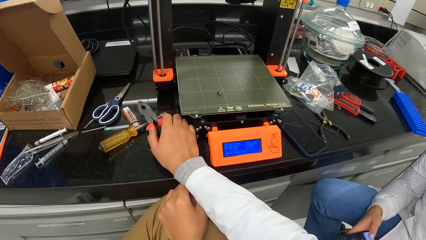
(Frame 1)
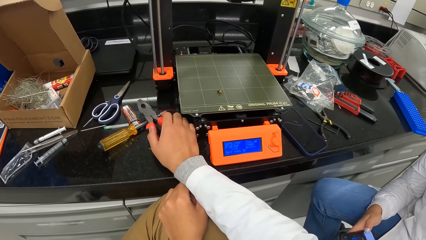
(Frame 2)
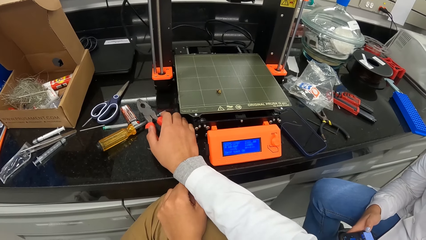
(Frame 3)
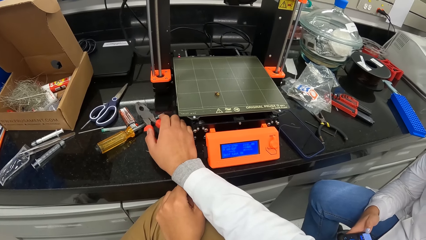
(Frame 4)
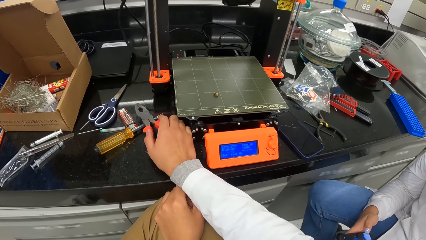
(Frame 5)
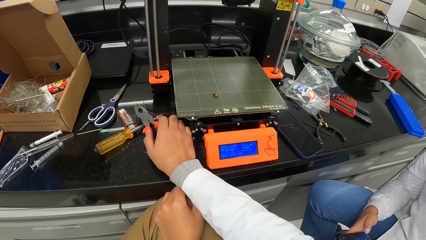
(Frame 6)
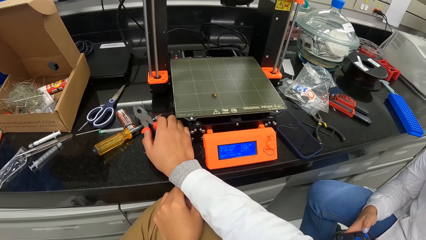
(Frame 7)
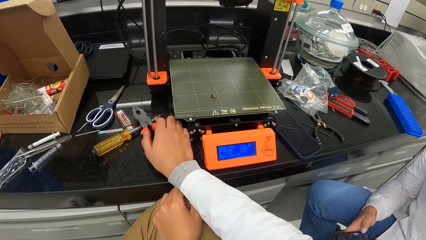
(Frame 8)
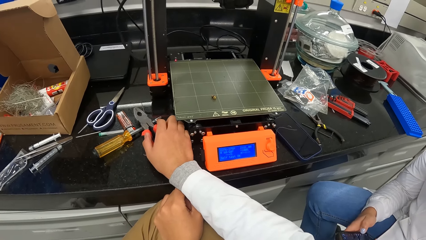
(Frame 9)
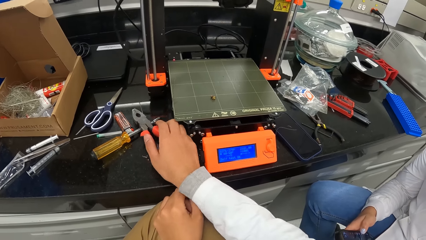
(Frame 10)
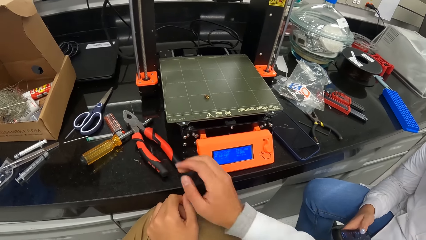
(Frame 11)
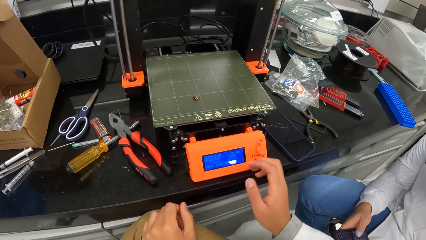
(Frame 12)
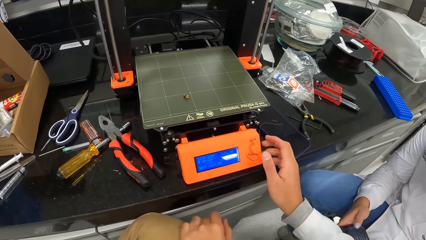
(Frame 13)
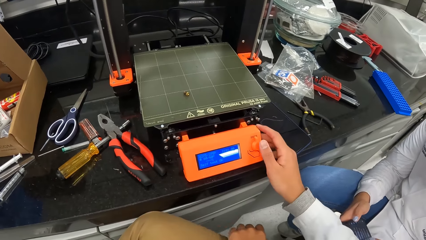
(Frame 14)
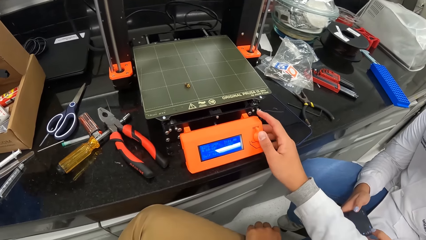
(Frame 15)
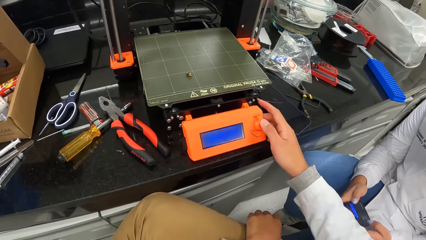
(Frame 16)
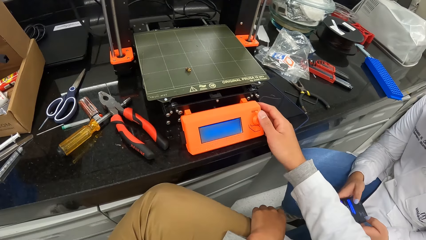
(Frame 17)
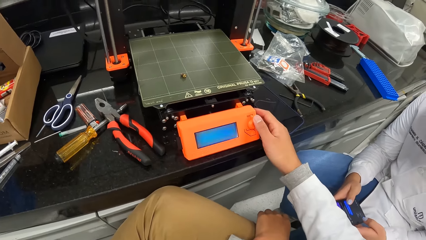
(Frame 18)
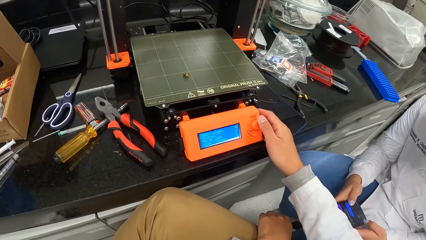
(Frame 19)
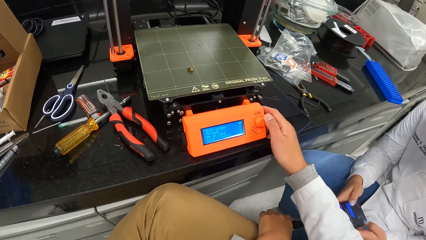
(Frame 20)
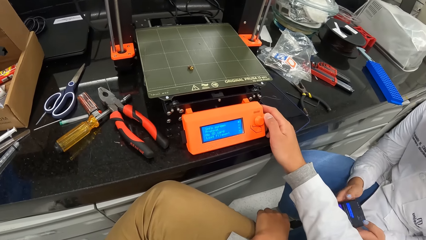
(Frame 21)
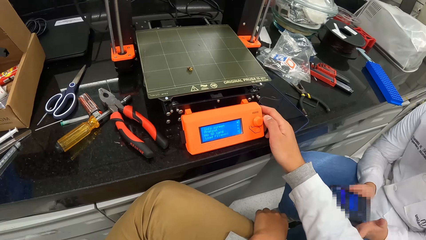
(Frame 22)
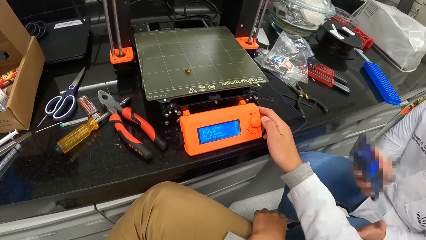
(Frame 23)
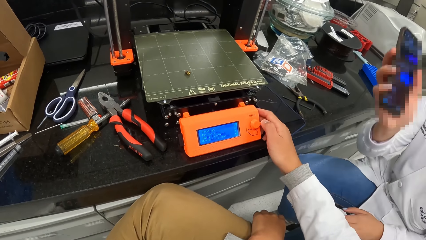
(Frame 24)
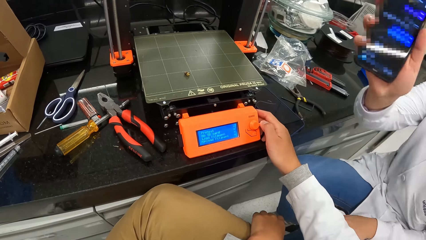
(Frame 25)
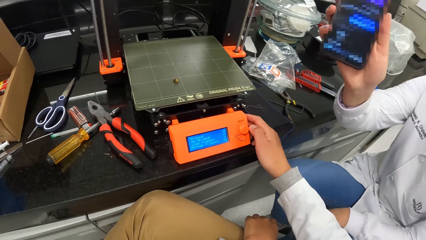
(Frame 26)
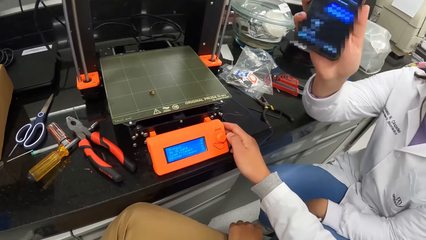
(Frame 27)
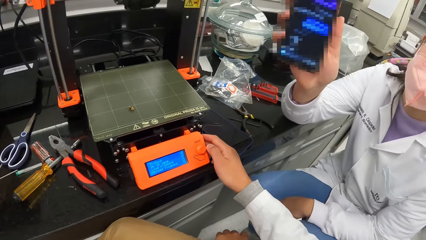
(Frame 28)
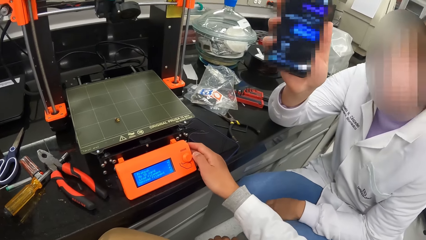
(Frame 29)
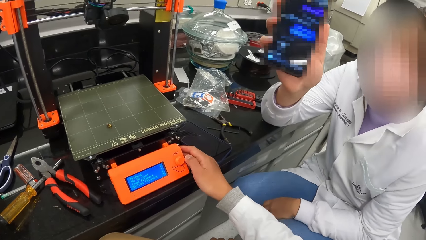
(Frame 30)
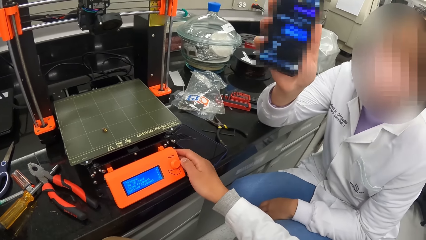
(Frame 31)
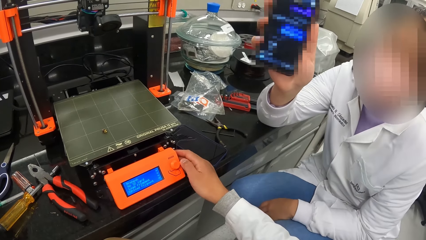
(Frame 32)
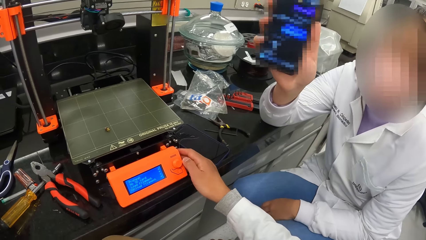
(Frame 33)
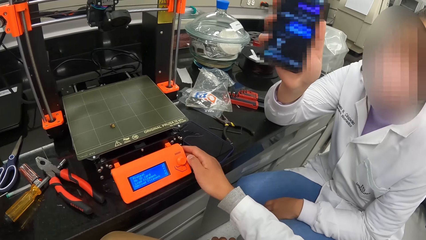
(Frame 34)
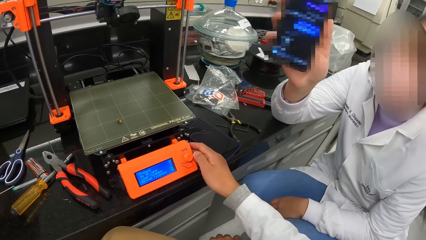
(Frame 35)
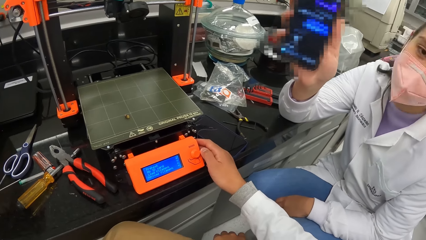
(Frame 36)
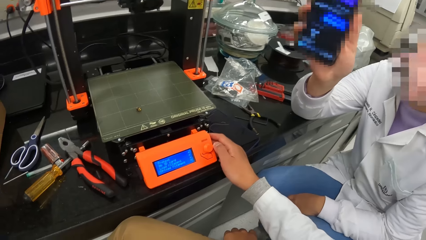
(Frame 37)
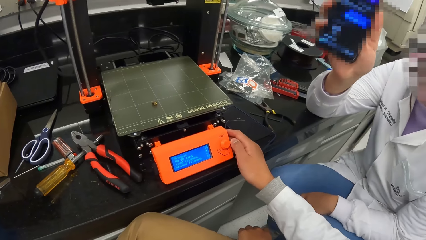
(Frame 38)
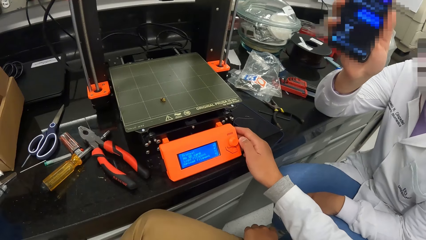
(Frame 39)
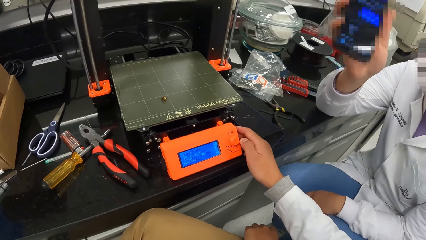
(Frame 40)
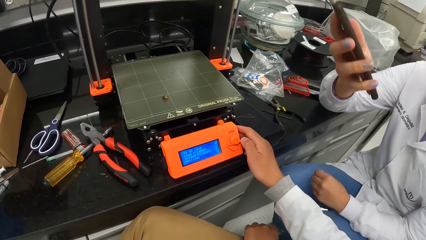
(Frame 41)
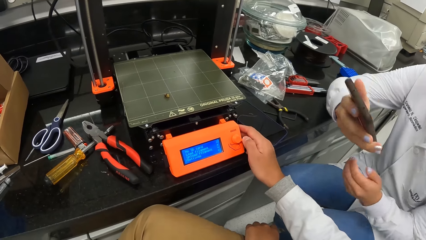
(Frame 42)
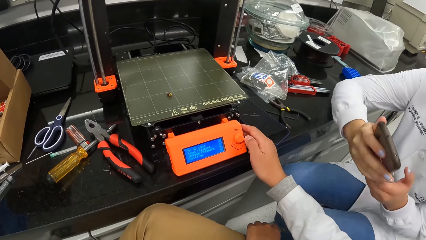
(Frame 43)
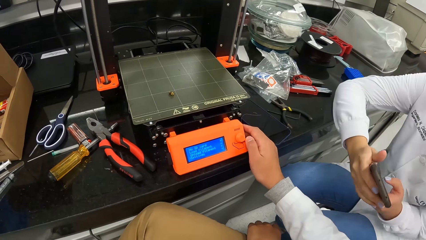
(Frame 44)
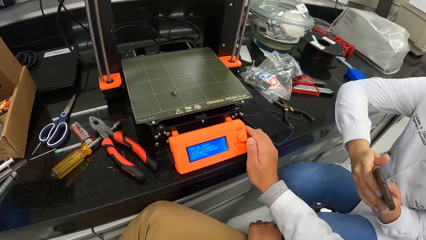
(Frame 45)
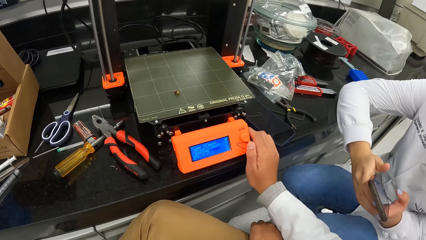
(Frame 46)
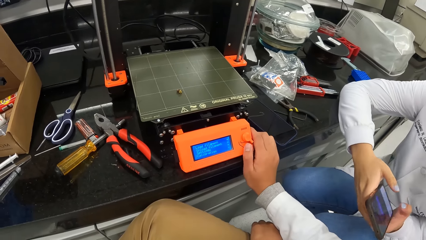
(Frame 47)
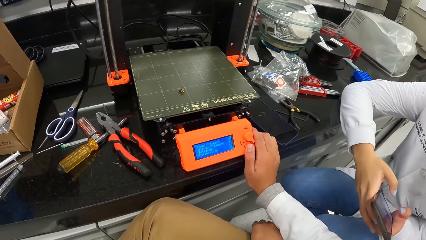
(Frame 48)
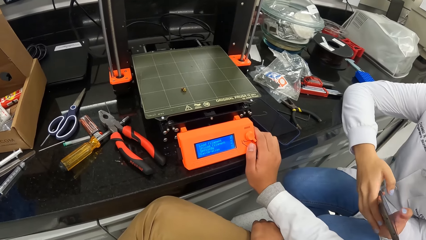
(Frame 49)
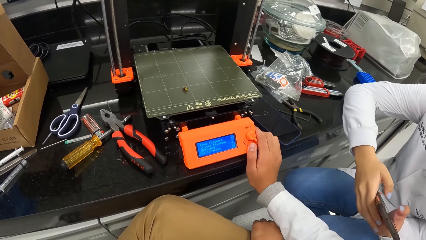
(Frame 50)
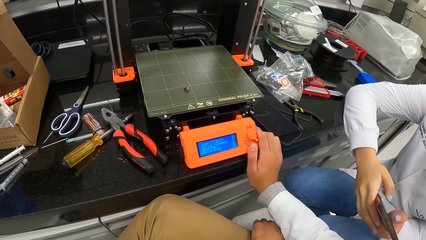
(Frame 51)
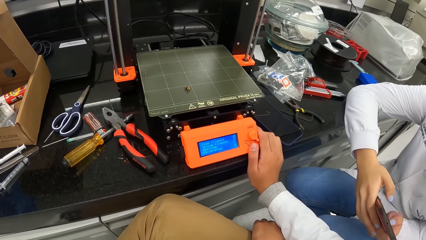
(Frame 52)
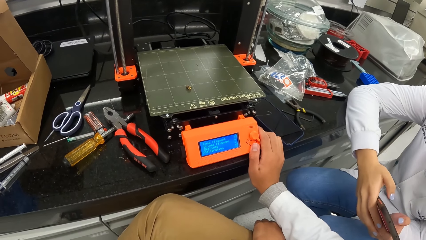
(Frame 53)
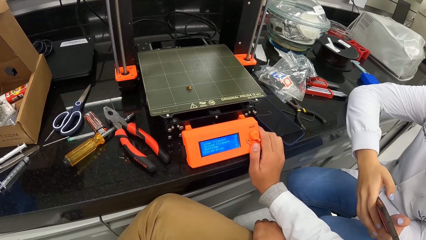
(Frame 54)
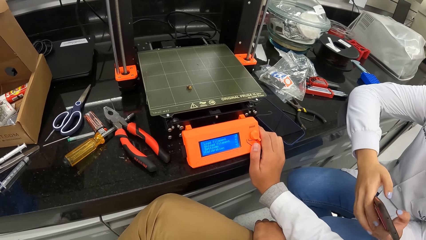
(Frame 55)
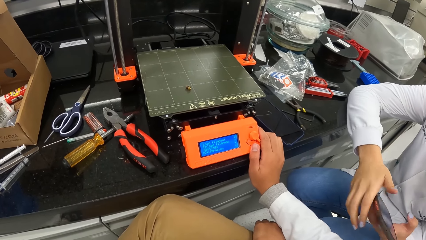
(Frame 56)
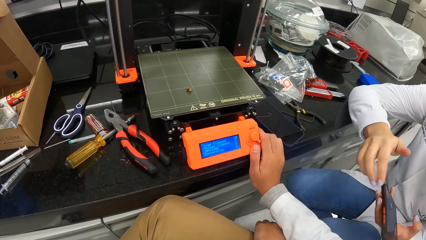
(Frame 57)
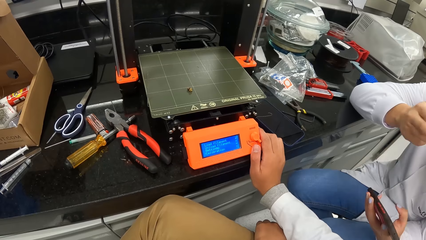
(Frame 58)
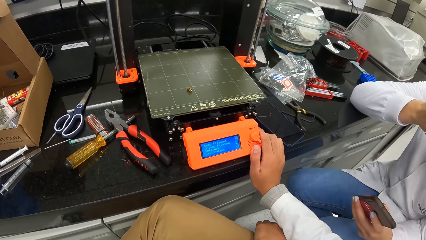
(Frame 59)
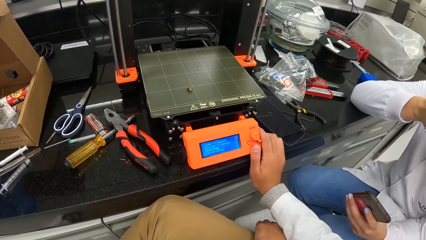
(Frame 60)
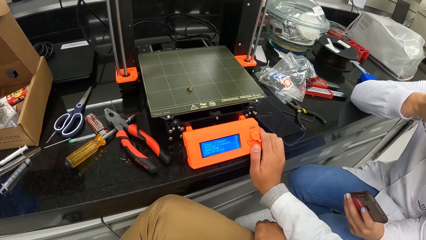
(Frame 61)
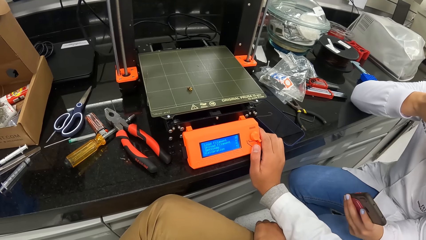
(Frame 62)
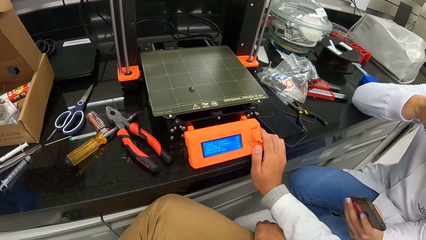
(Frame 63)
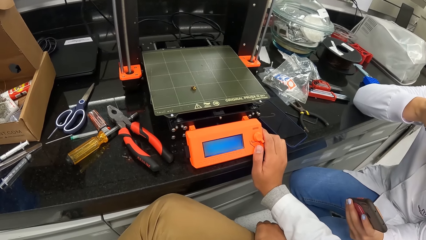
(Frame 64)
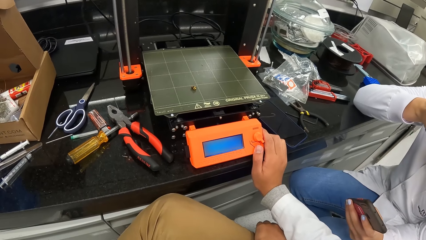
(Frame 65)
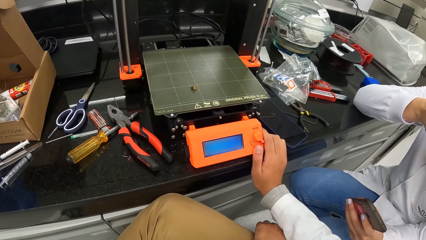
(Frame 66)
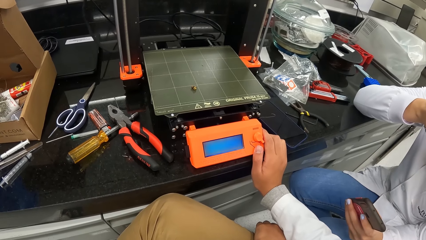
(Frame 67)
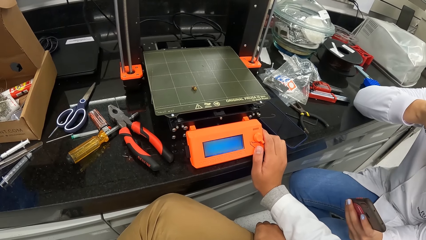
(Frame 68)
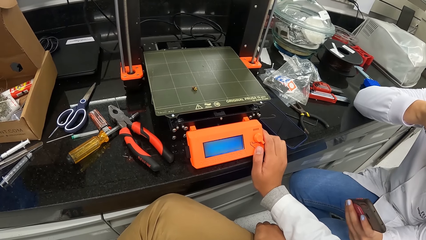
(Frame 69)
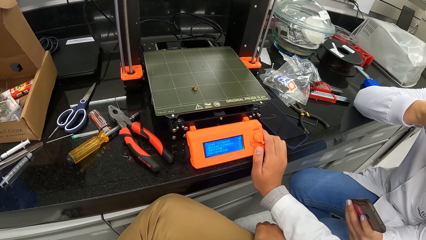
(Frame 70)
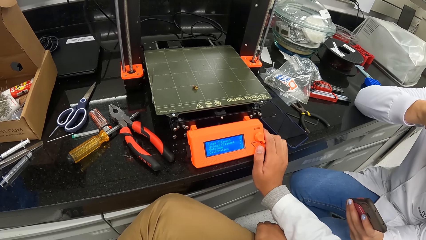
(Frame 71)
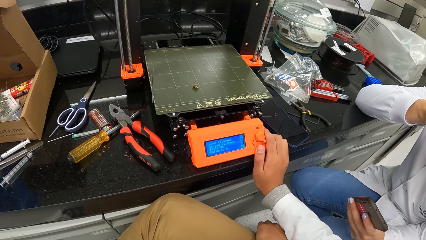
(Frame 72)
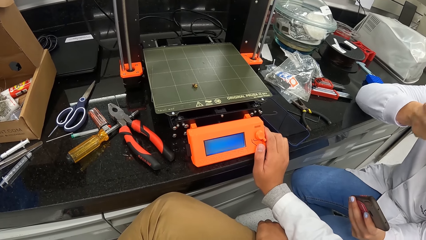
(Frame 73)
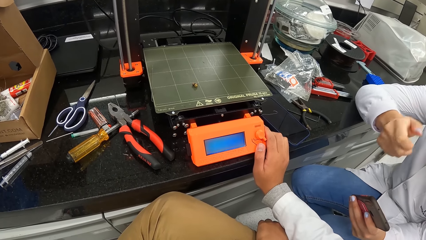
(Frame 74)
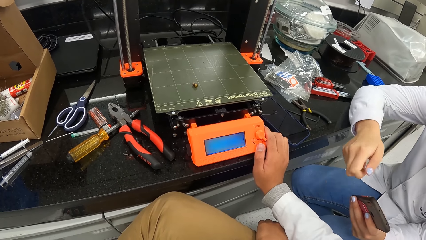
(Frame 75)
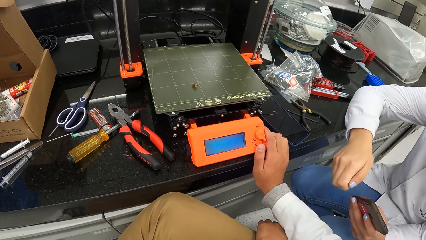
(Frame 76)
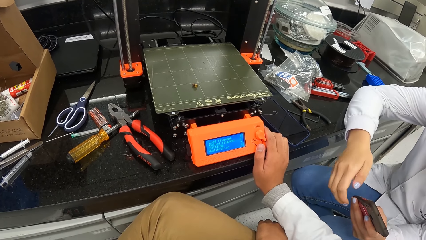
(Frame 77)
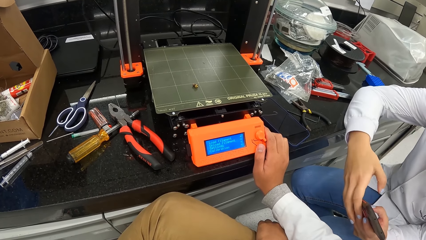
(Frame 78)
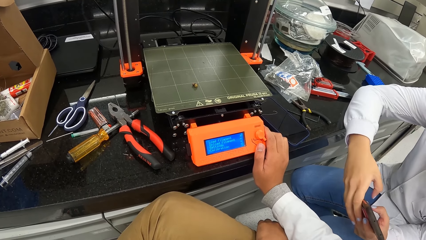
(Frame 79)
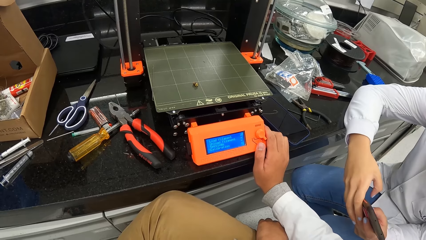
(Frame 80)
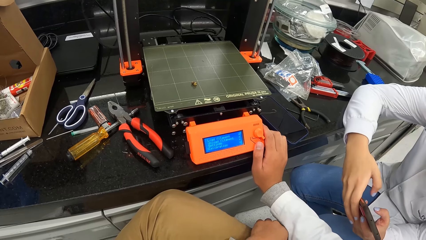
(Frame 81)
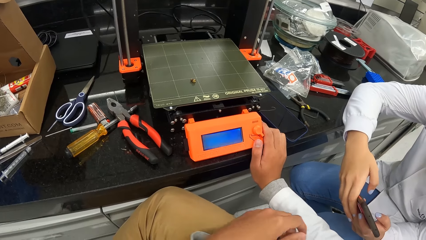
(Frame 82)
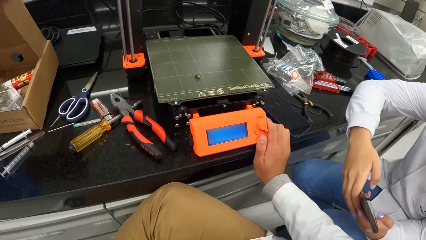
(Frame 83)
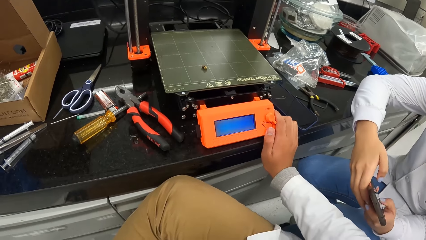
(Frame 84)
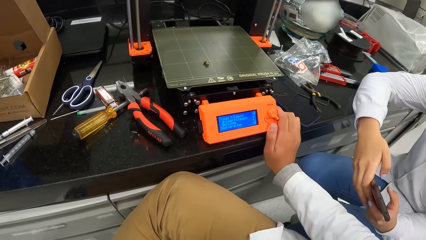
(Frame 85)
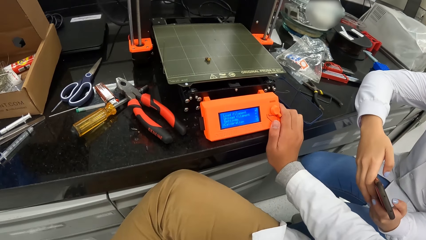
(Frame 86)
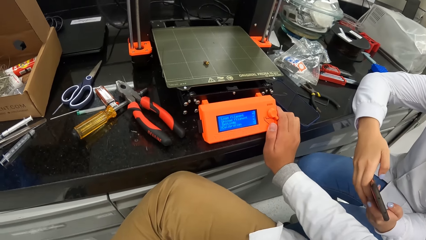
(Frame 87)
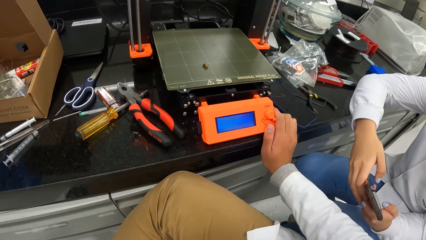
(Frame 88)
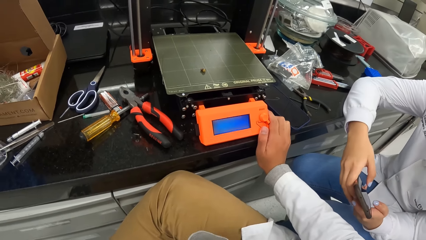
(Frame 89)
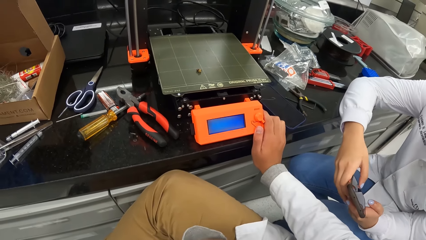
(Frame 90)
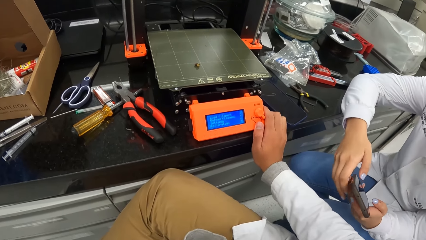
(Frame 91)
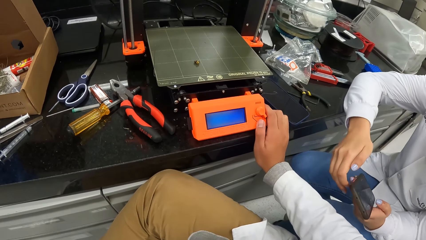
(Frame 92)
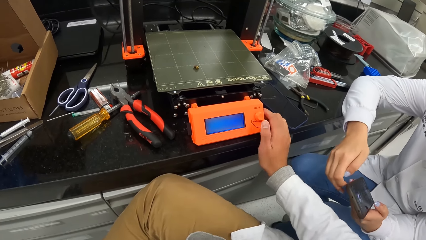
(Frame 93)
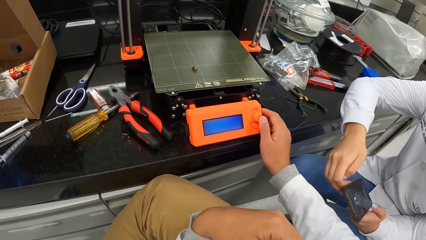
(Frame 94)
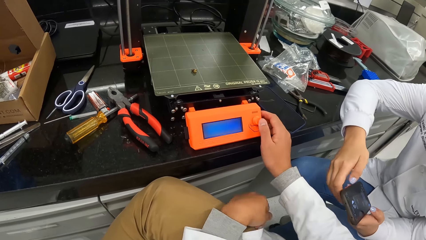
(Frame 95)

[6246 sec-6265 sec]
The camera wearer drops the pair of pliers on the table with his right hand. He holds a three dimensional printer with his right hand. He presses a machine. A woman holds a phone in both hands. Another woman holds the phone with her right hand. The camera wearer interacts with the other woman. He stares at the phone. He looks at the machine. The first woman holds the phone in both hands.
